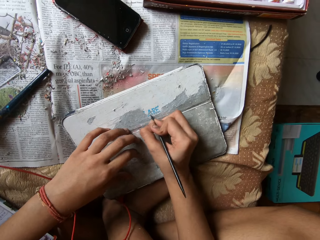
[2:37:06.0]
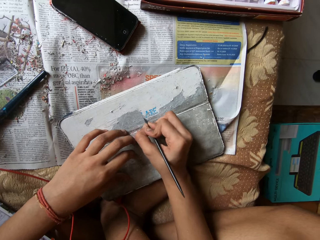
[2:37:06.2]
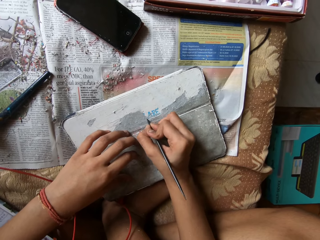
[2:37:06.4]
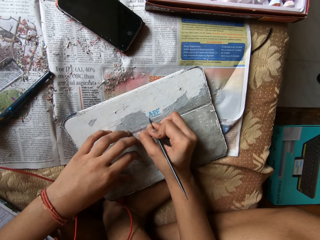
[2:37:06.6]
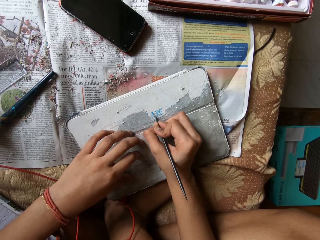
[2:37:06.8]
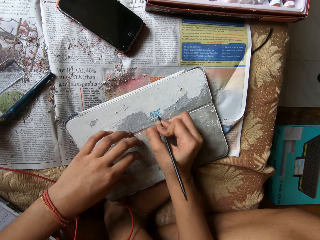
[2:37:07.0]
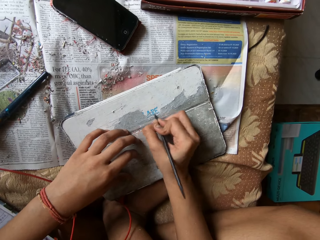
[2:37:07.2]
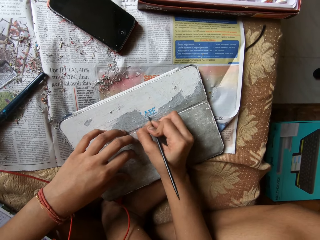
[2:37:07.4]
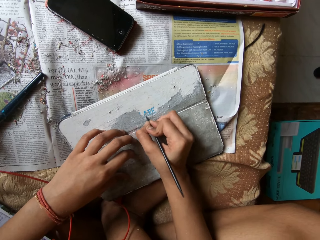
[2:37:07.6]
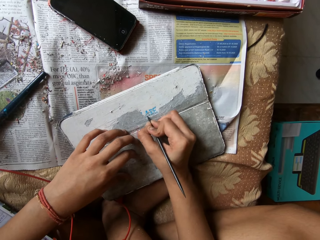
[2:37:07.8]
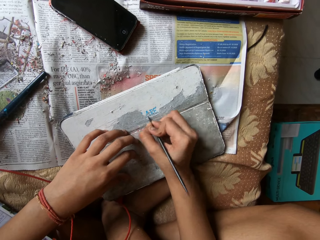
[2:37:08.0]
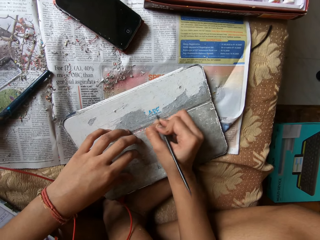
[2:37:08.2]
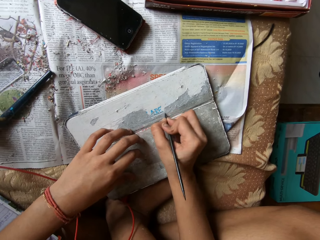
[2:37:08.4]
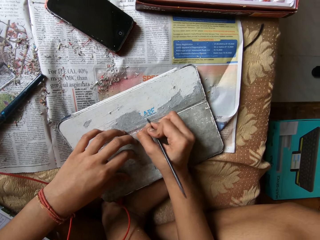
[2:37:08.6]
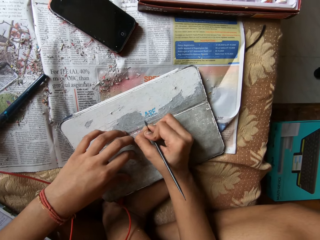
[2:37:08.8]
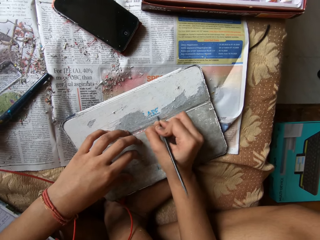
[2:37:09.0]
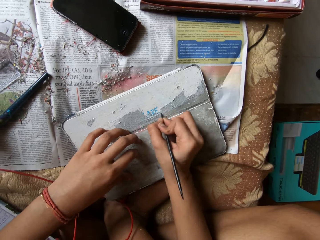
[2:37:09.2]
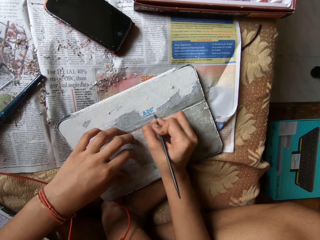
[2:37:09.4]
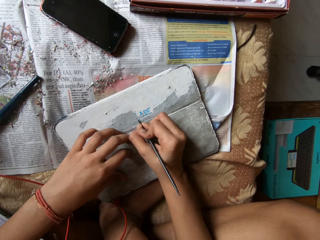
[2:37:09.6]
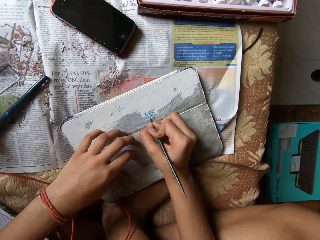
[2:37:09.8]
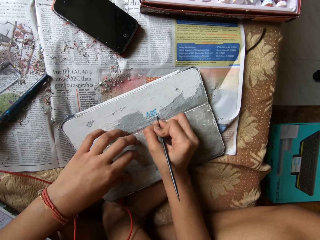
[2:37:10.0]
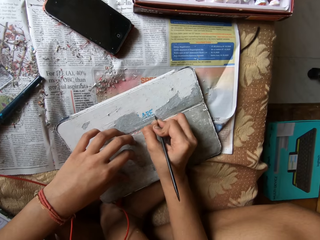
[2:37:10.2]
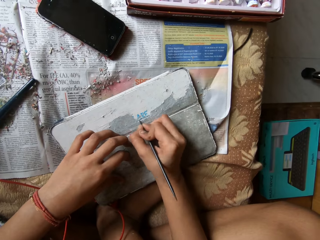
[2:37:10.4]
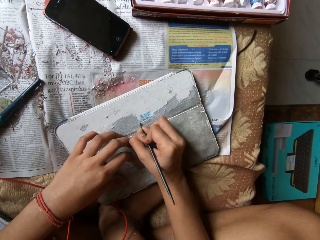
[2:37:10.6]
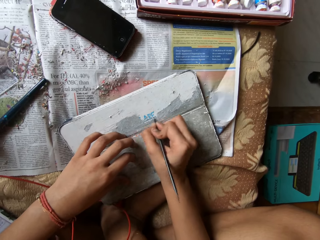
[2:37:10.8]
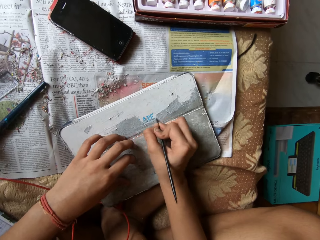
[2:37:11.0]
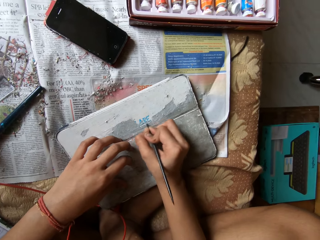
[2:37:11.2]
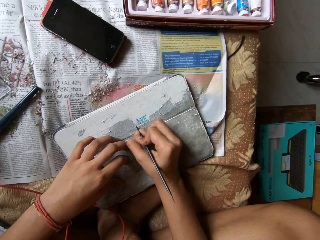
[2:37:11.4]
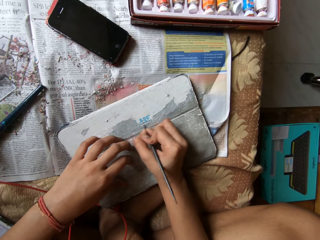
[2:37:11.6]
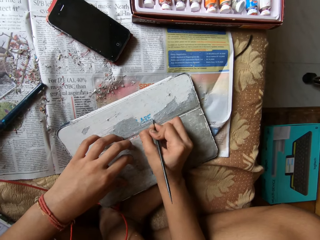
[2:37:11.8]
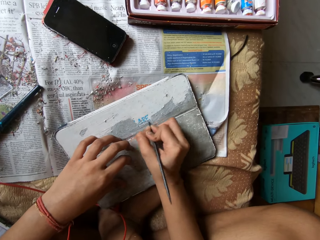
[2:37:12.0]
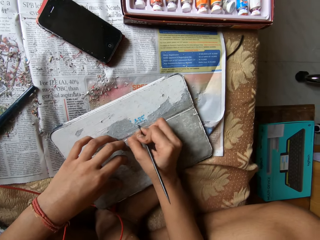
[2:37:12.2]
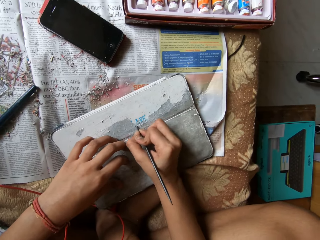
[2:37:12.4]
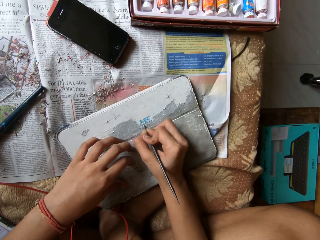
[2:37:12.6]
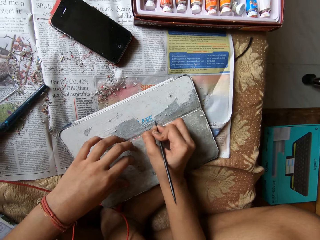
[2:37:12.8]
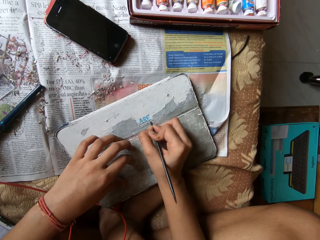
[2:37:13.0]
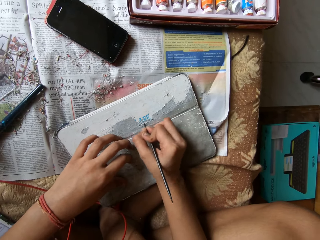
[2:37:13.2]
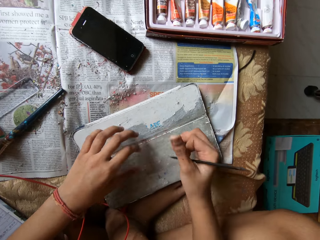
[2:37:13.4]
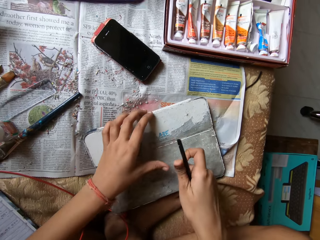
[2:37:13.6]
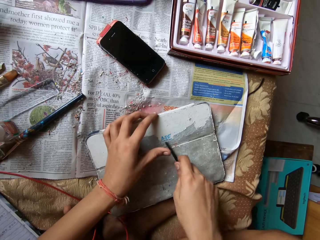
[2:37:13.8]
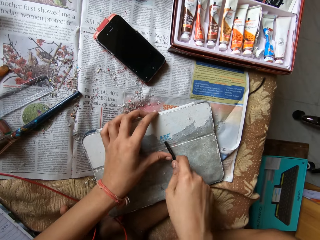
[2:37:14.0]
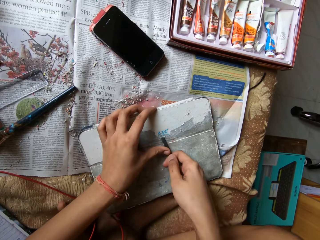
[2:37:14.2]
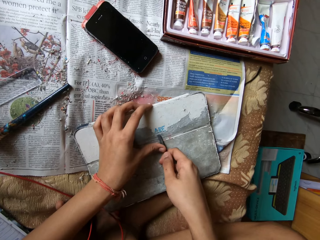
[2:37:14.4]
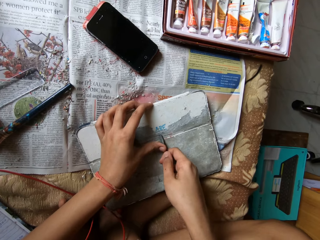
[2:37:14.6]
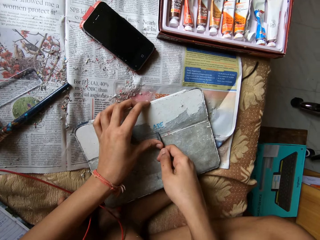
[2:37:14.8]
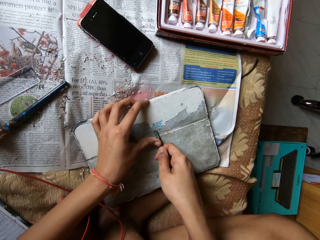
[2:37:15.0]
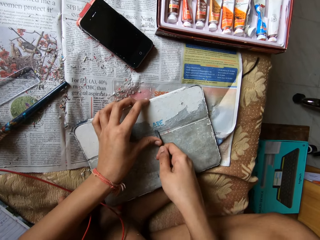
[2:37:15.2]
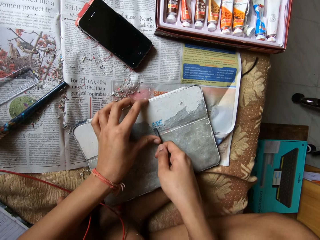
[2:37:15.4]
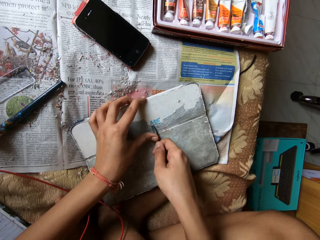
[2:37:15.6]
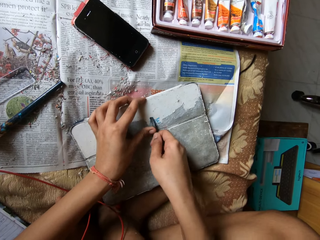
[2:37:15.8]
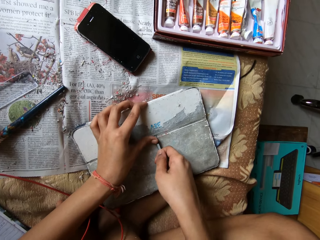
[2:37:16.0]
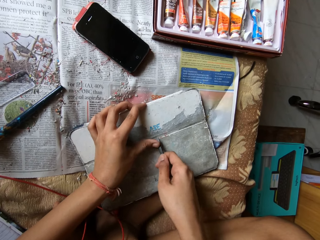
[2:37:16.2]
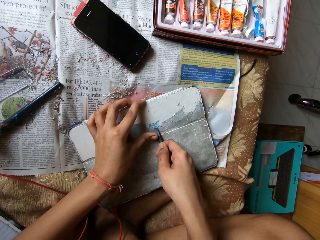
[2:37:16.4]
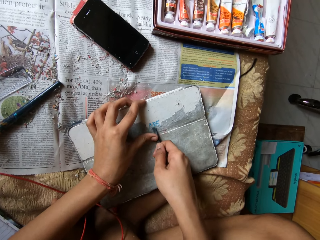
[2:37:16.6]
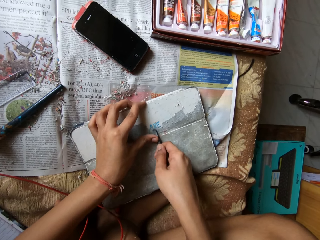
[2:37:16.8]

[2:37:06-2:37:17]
The camera wearer scrapes the tablet pouch on the bed with the scraper pen in her hands.

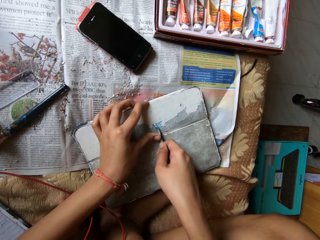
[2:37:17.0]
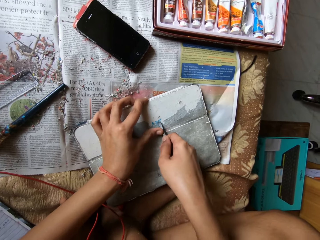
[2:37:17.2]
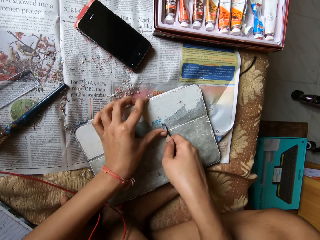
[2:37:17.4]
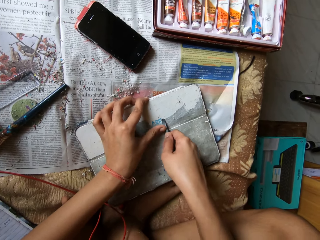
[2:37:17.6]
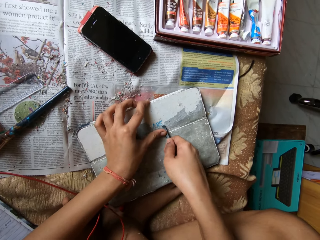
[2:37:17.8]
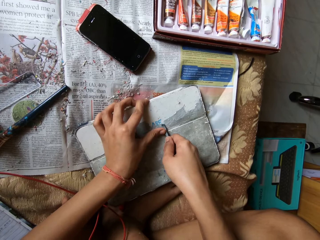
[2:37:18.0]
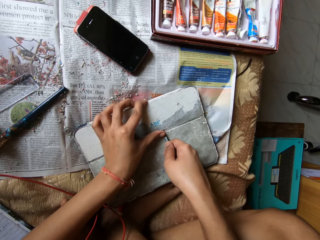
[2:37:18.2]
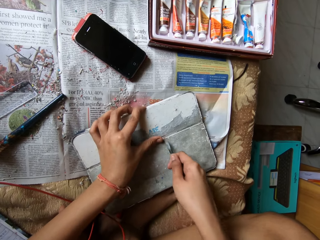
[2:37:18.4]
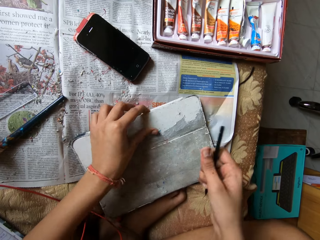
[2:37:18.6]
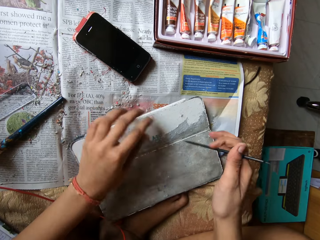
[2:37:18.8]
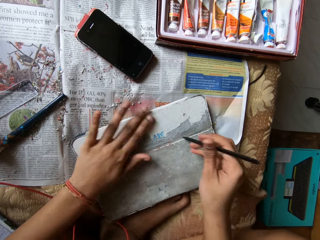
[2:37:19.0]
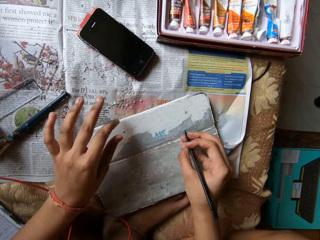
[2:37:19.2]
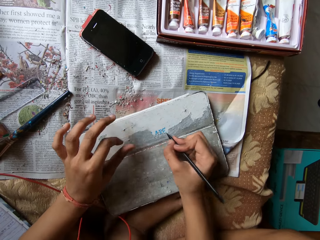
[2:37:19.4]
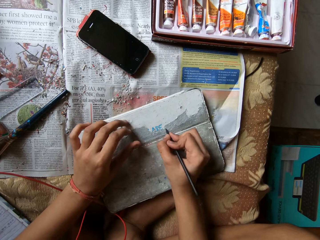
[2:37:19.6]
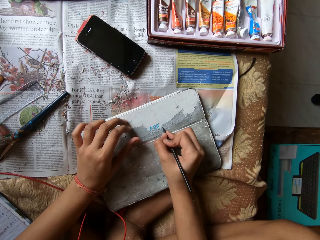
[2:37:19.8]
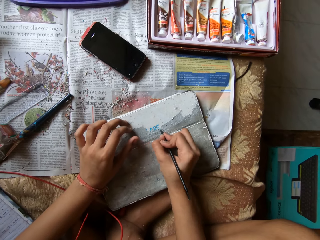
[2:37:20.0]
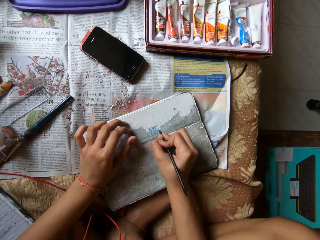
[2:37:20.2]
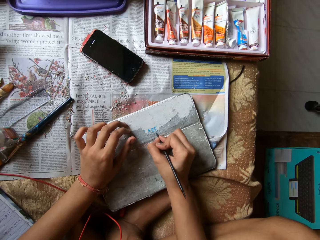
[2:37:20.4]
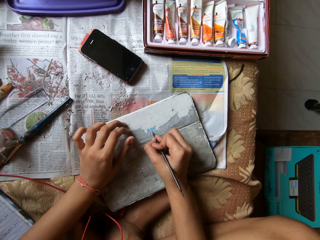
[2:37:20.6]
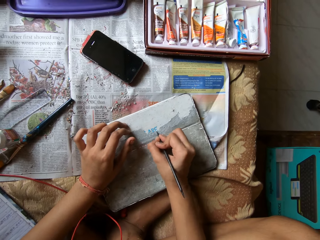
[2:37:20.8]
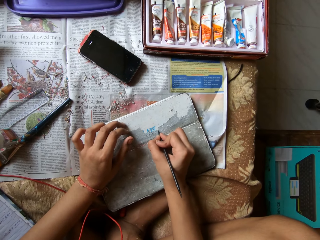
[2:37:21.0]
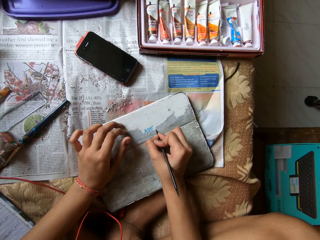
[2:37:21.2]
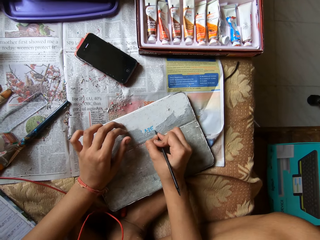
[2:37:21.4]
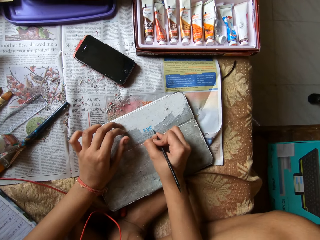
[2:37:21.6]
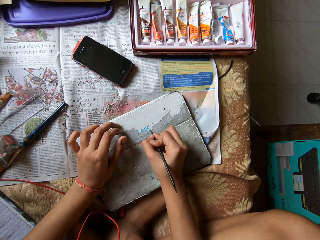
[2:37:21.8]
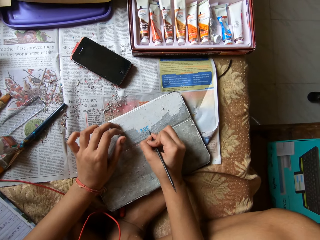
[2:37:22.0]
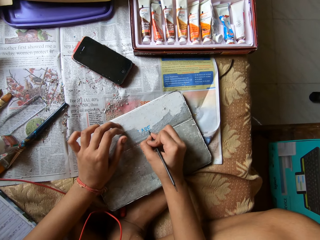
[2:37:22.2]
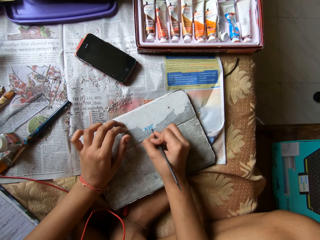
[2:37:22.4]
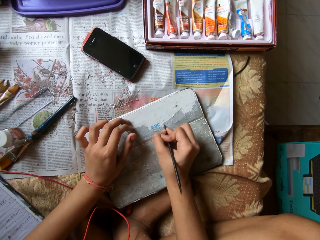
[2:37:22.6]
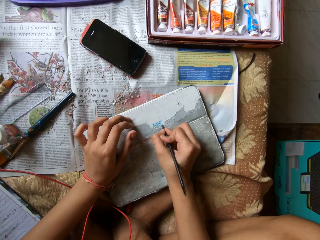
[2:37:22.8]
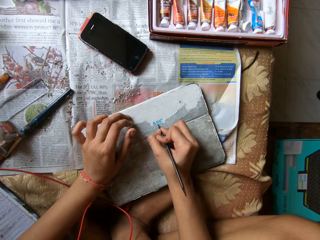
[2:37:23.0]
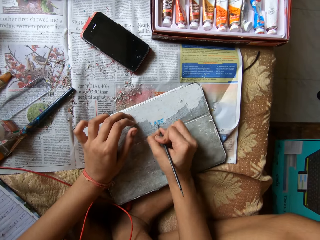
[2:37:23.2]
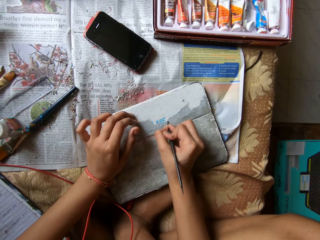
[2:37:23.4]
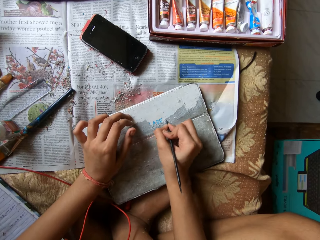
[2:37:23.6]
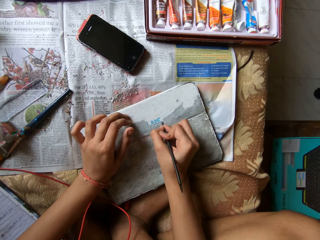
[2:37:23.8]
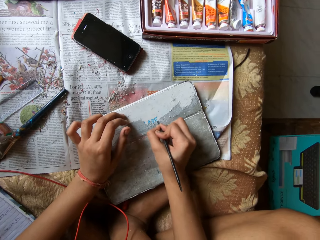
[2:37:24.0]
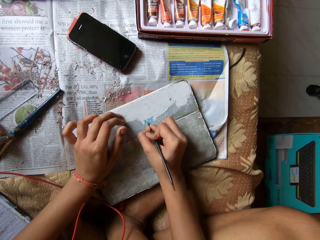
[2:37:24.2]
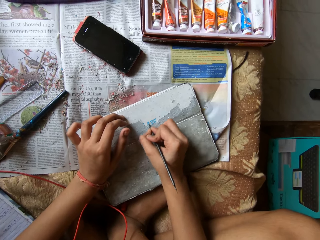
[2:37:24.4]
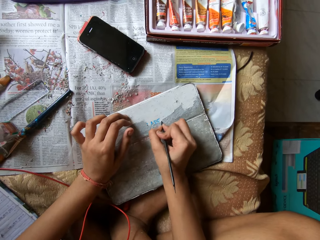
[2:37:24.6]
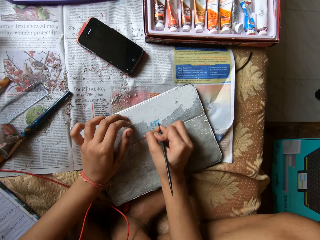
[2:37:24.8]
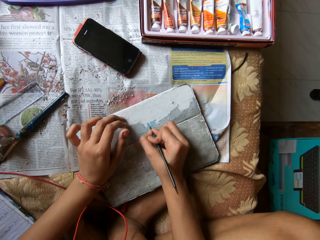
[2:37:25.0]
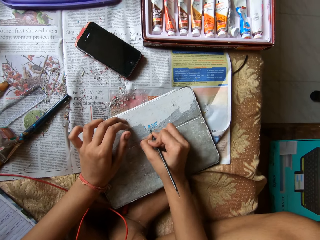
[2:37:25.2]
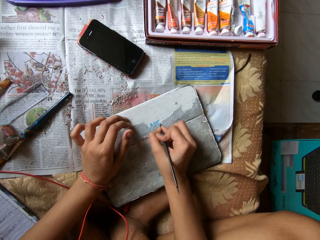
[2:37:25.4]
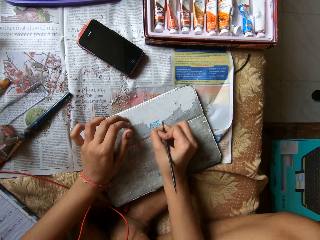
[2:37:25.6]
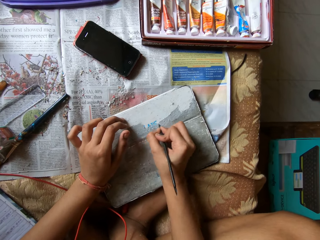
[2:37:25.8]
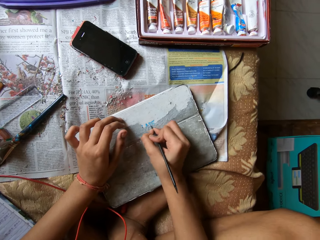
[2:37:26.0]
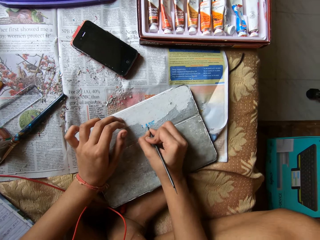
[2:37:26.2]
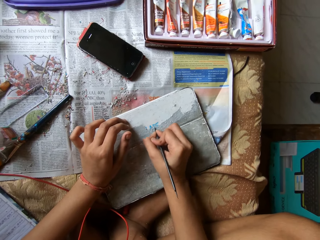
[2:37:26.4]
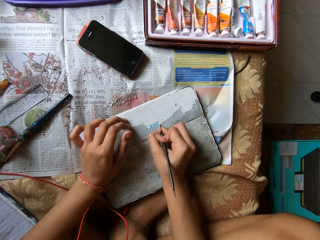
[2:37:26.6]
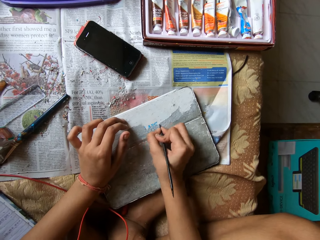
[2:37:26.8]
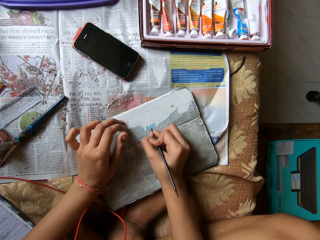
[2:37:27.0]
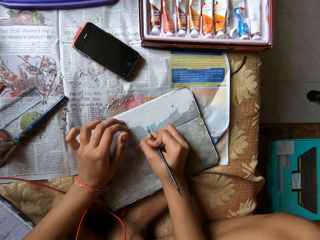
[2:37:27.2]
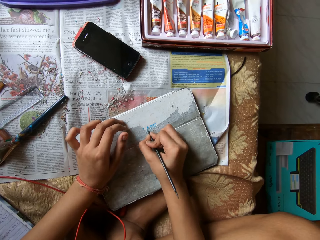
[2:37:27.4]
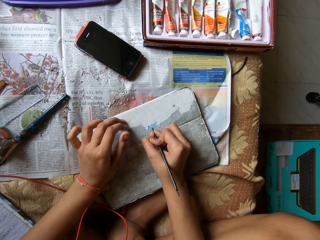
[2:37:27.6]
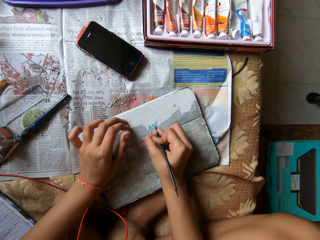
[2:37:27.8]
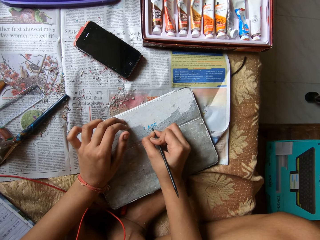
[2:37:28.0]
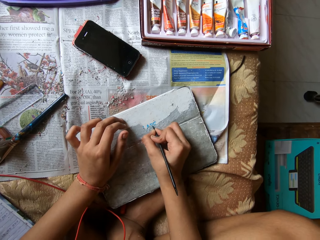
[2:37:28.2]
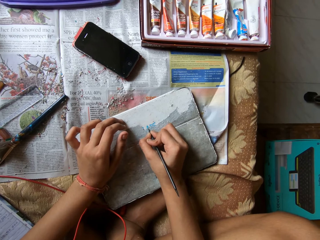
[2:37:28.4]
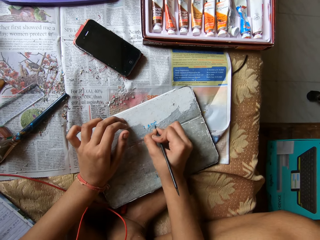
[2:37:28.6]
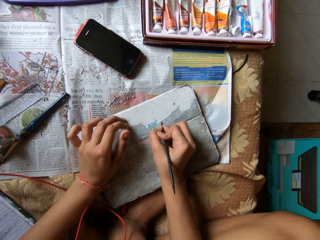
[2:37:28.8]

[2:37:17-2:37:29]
The camera wearer wipes the tablet pouch on the bed with her left hand. She places her left hand on the tablet pouch on the bed. She scrapes the tablet pouch on the bed with the scraper pen in her hands.
